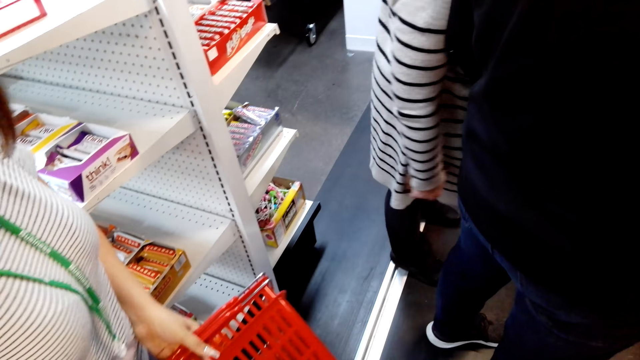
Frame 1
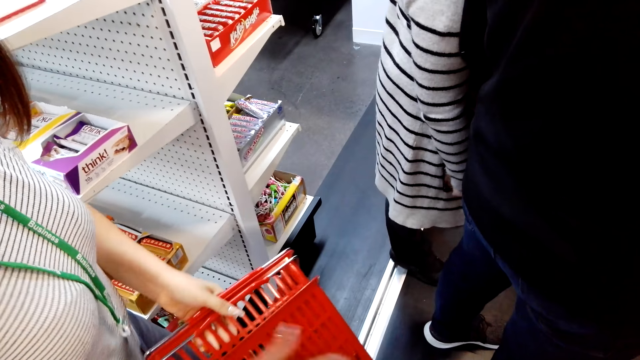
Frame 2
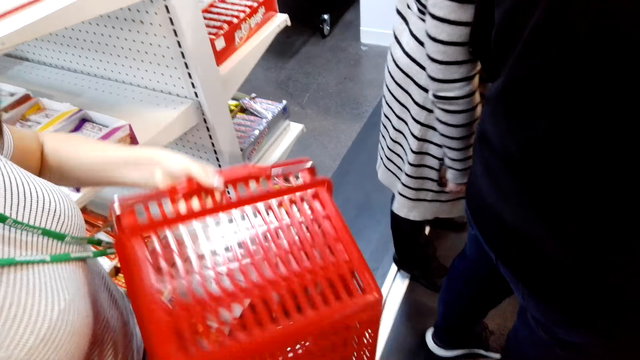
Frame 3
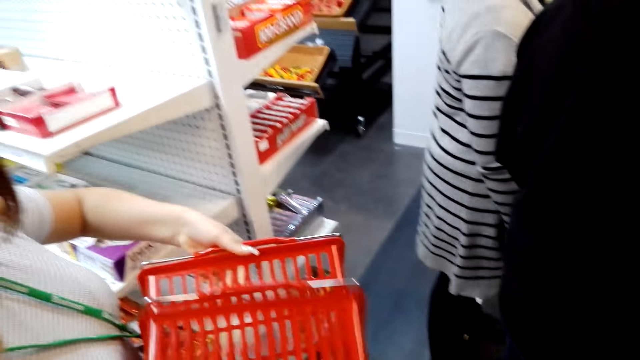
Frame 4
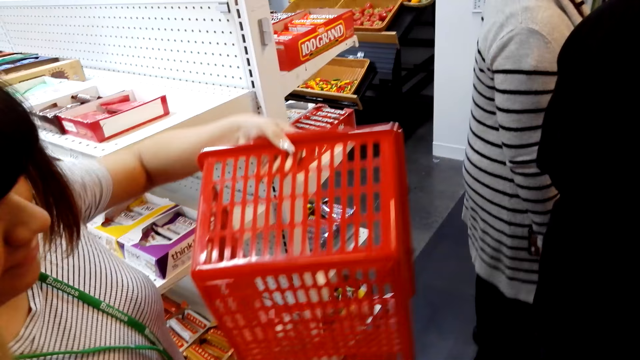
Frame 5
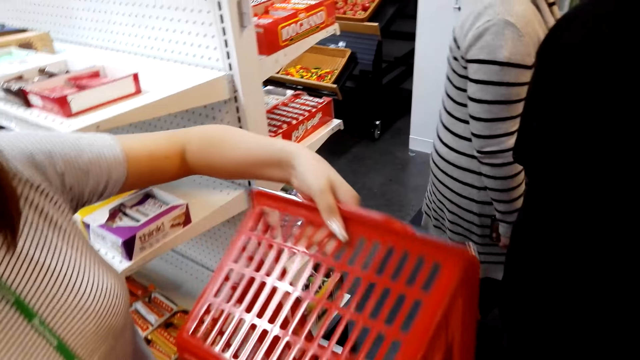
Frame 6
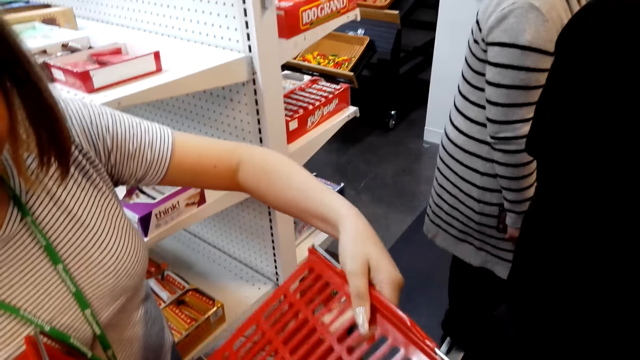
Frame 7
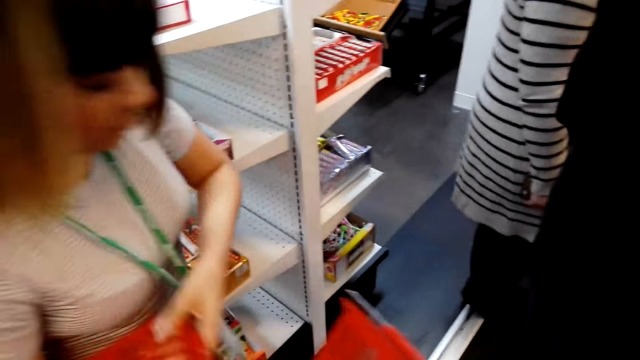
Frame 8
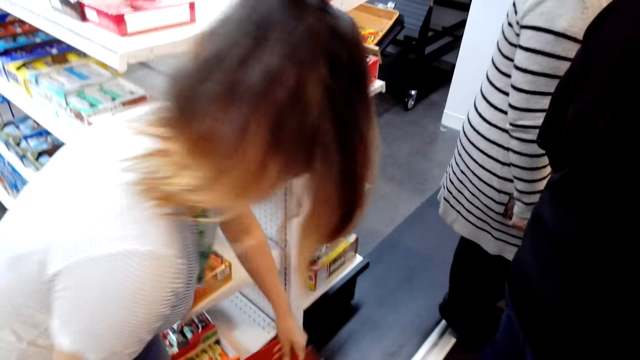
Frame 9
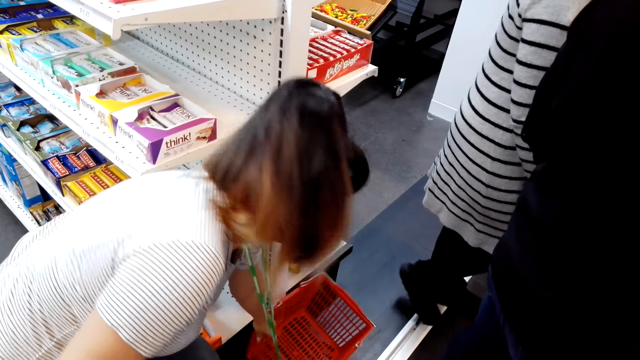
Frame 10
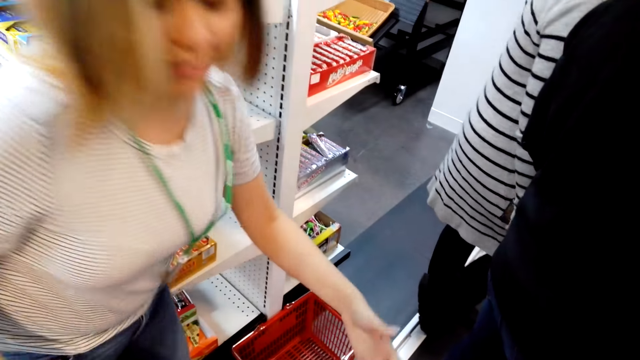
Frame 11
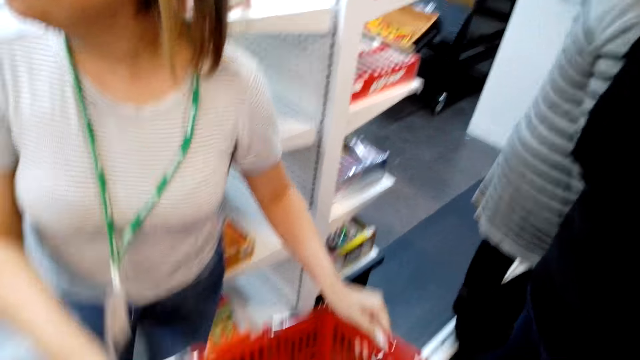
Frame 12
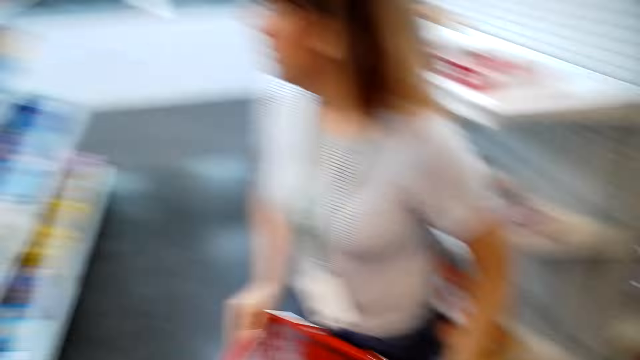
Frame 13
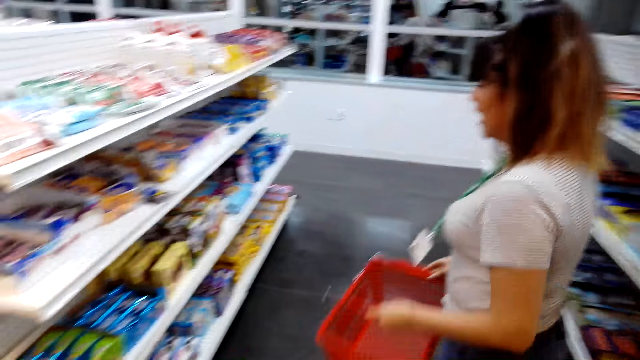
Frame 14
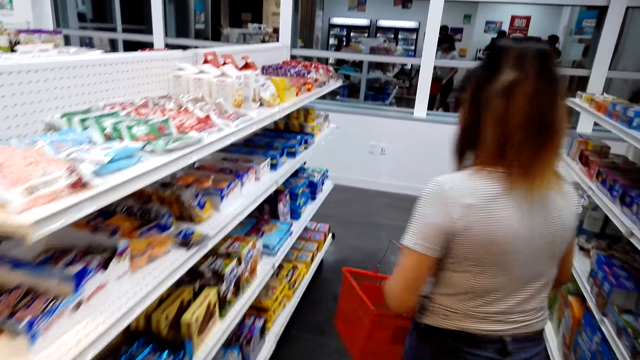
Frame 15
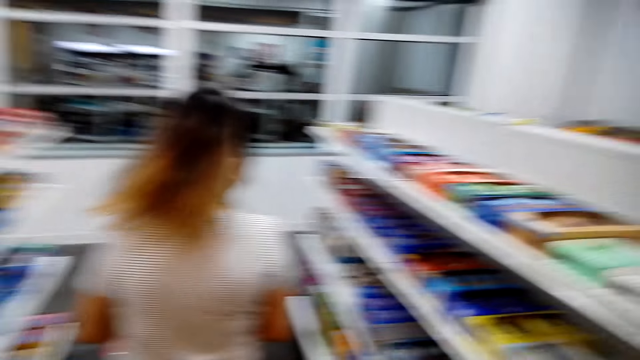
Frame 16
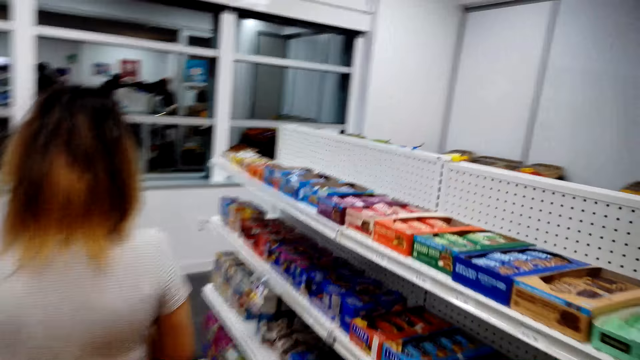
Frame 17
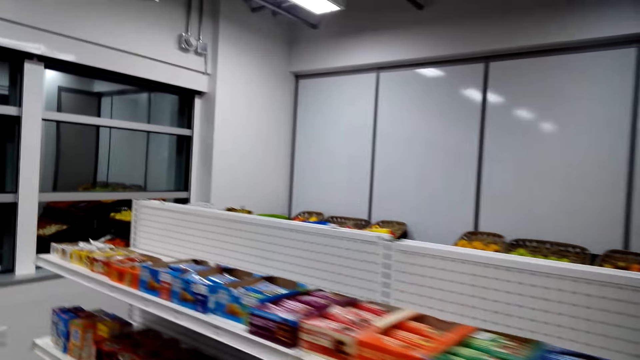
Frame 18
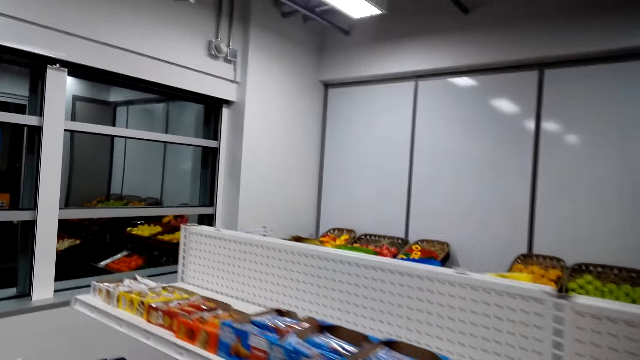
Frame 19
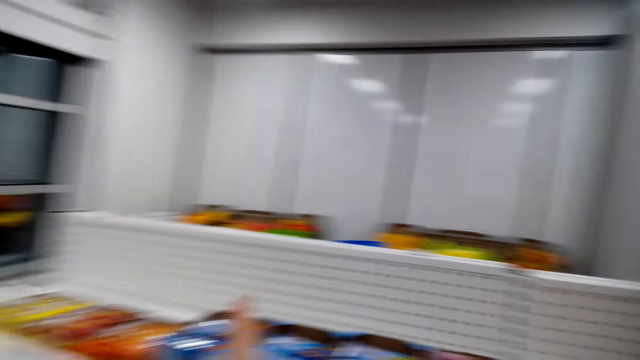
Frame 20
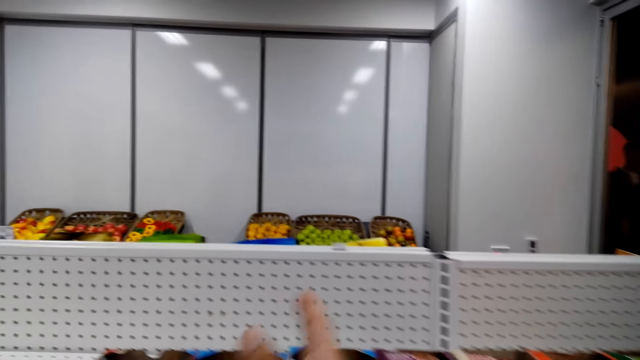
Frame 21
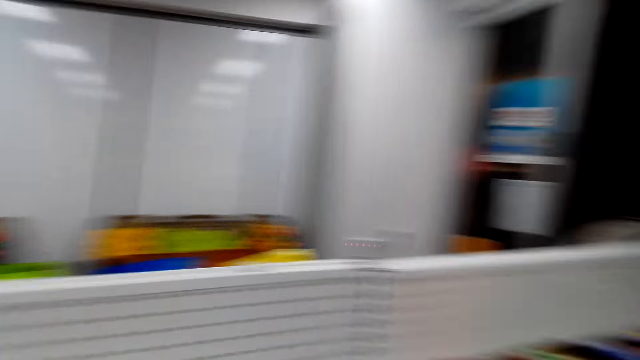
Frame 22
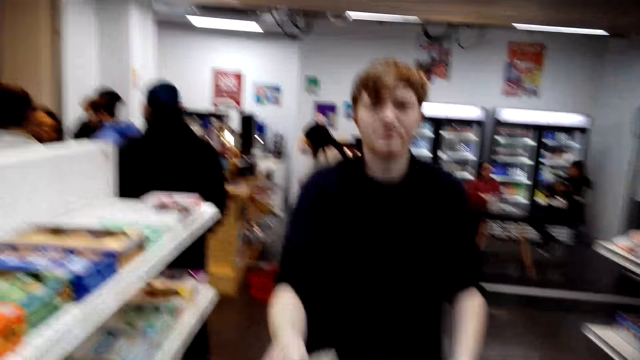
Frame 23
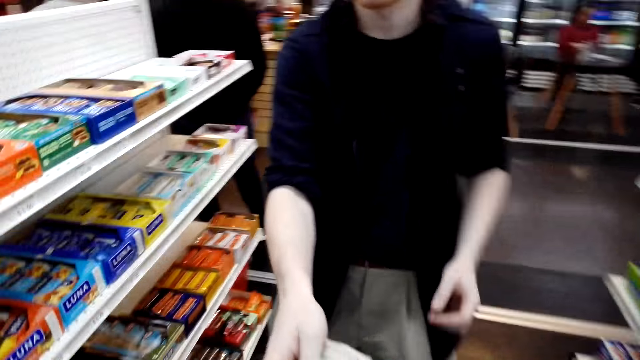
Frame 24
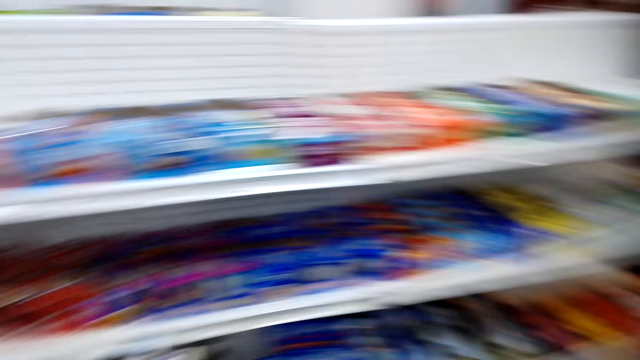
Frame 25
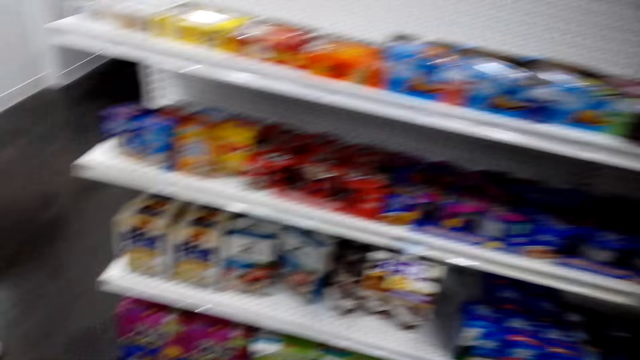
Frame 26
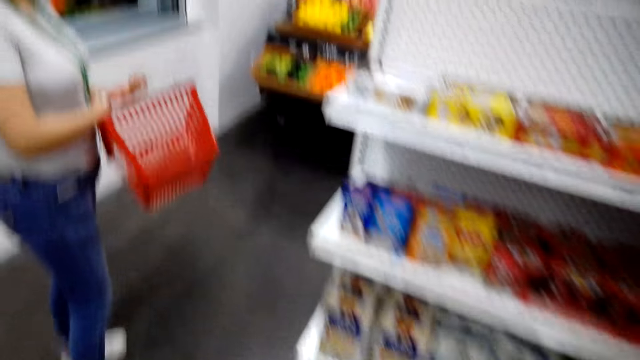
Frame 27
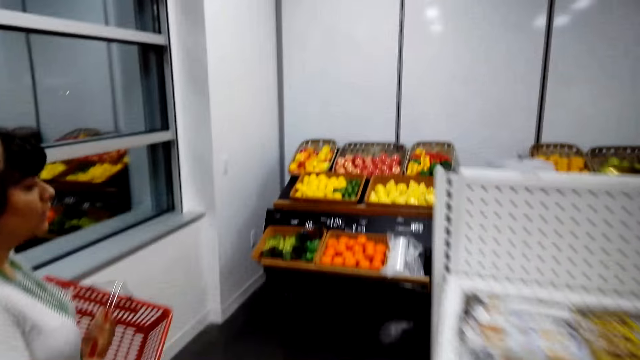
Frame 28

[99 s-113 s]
The camera wearer stares at the basket. The lady pulls the basket with the left hand. The lady hands another cart to a person. The lady swings the left hand. The lady drops the basket on the floor. The lady walks in the shop. The camera wearer walks in the shop.

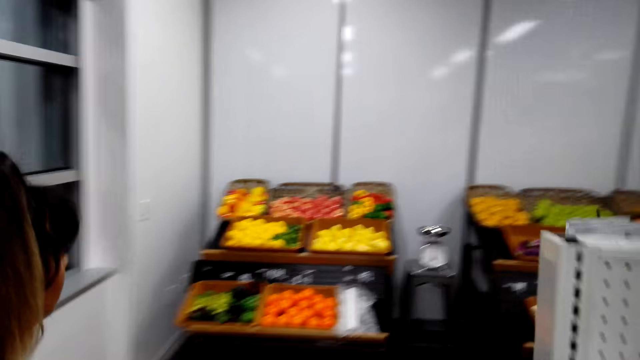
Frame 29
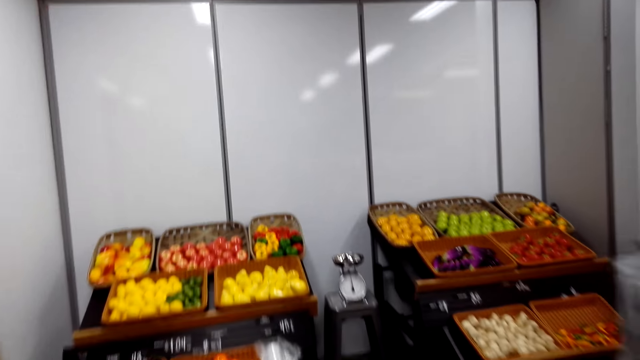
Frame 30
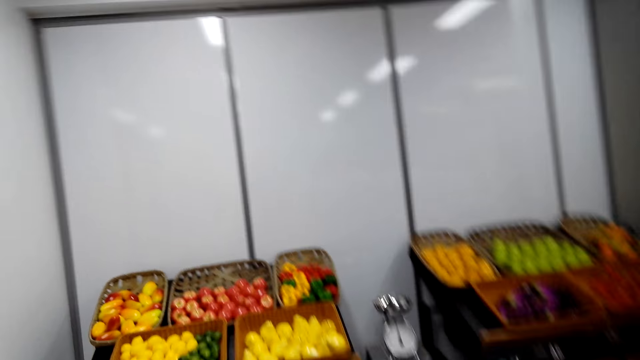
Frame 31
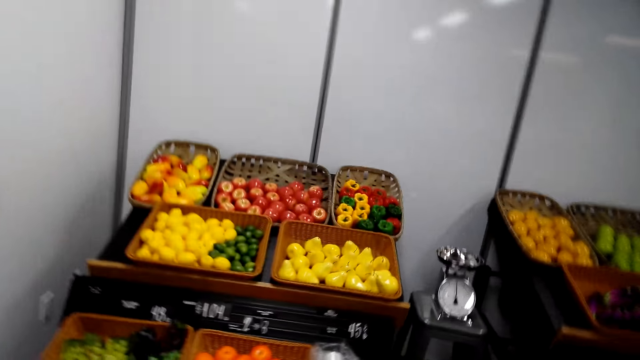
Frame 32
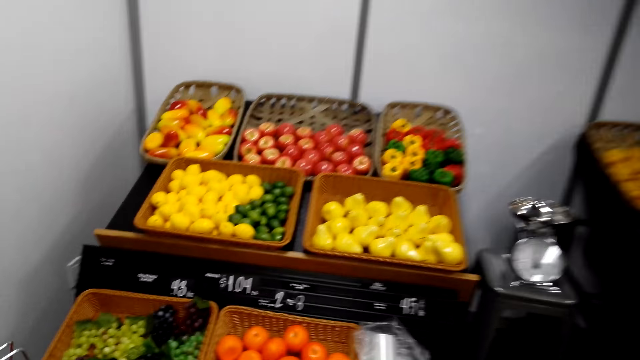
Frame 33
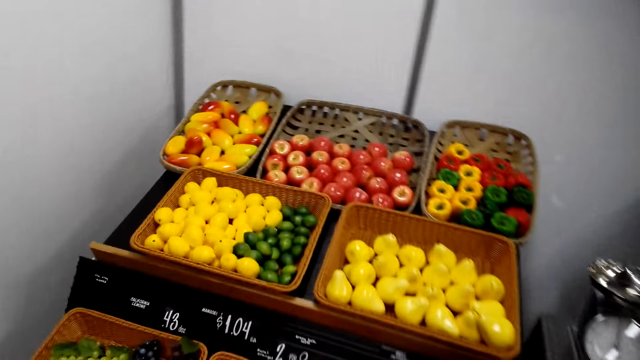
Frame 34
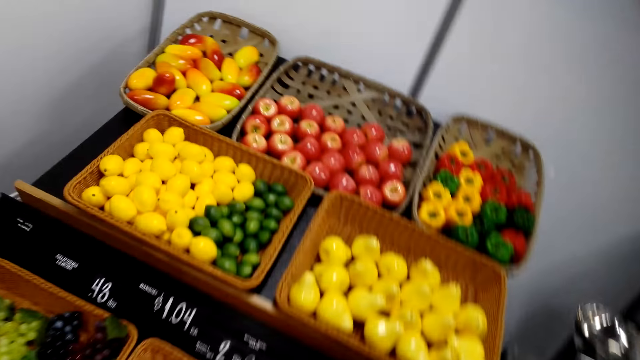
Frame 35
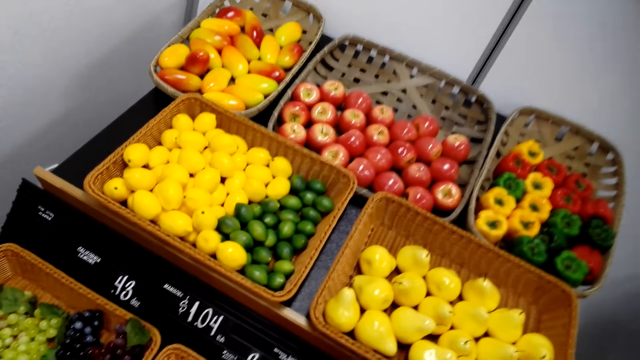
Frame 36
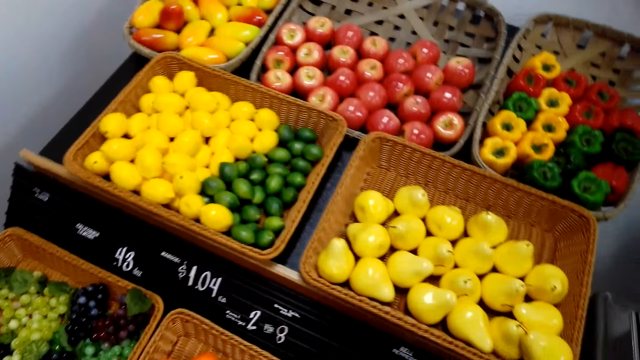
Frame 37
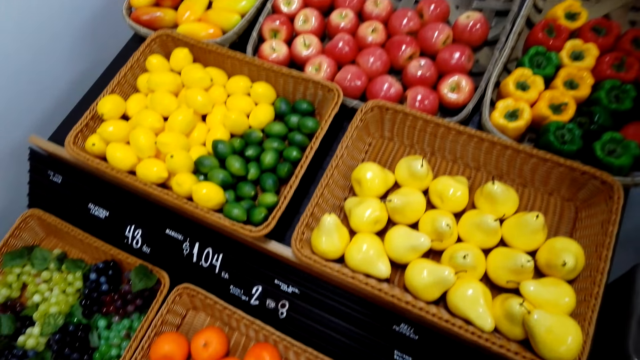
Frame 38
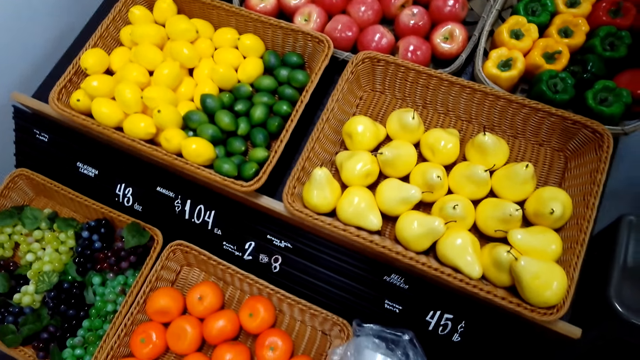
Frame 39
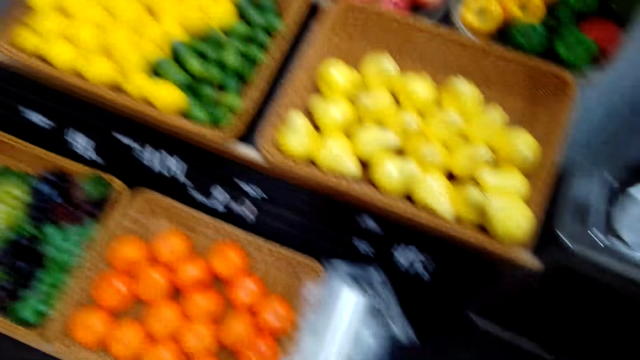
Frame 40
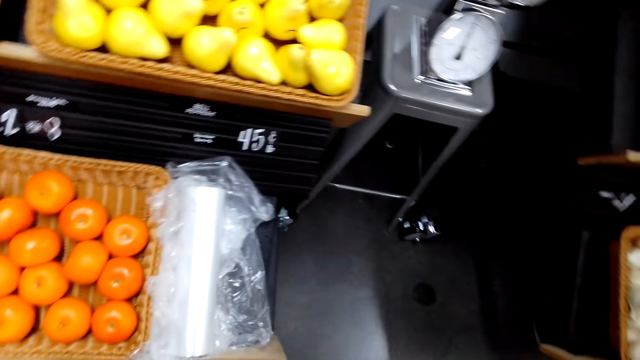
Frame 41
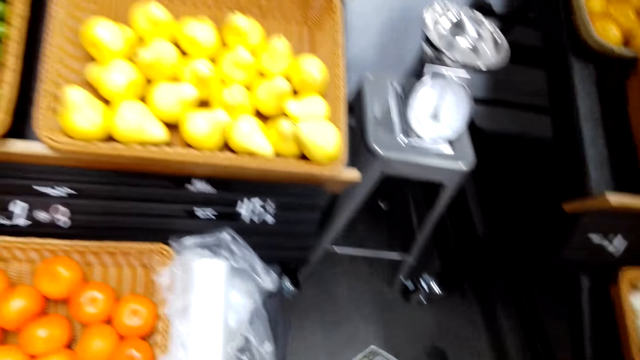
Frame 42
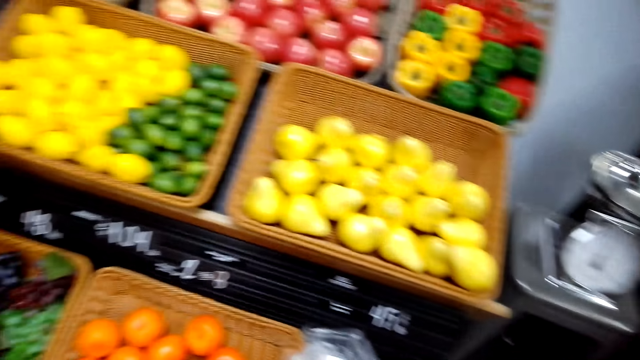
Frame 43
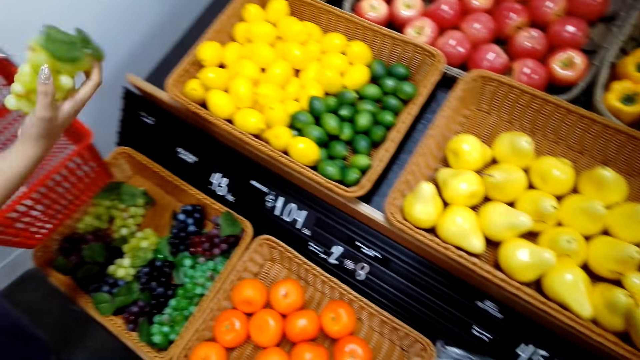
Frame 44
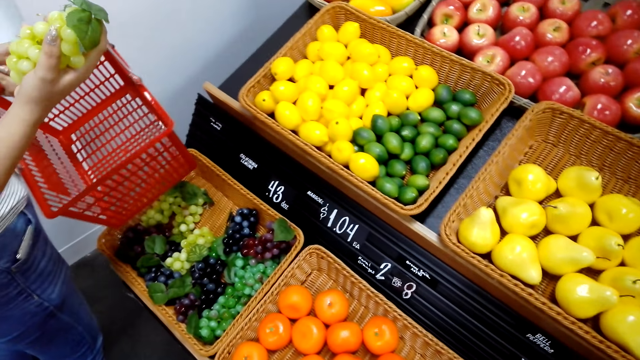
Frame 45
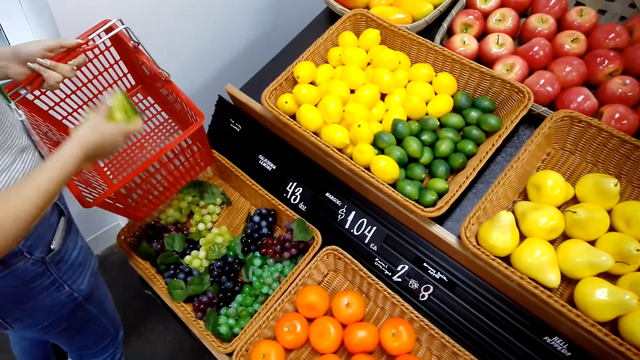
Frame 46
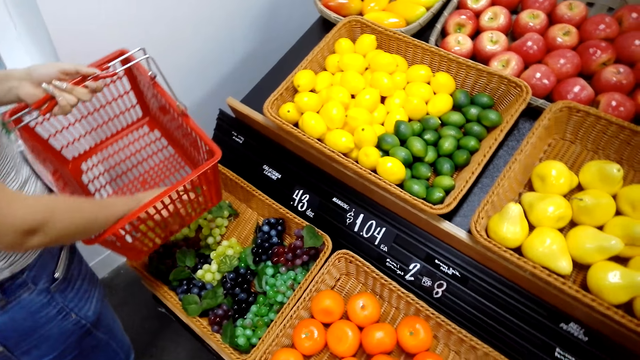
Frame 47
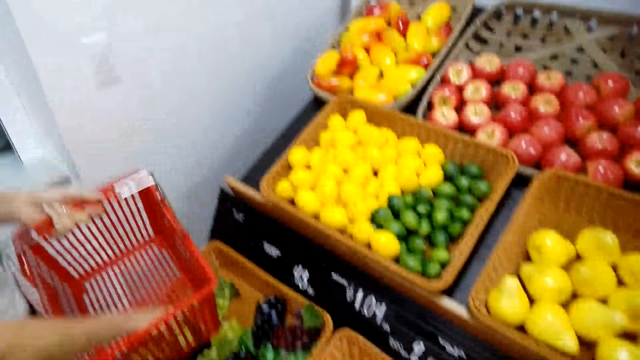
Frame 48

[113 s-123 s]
The camera wearer stares at the fruits. The lady picks up the grapes with the right hand and puts the grapes in the basket.
